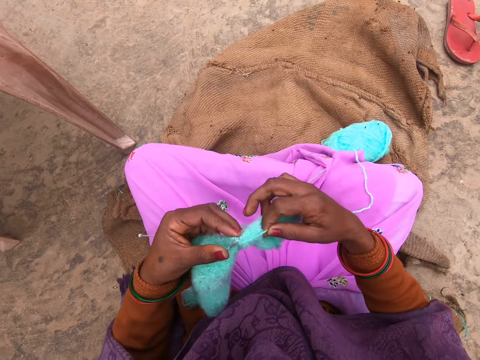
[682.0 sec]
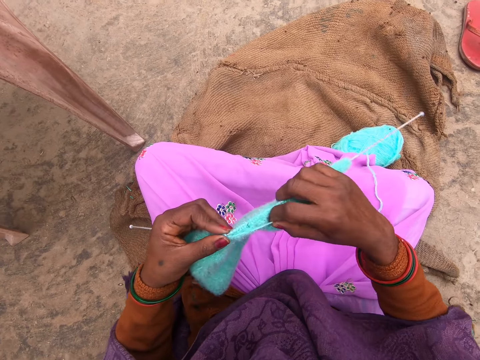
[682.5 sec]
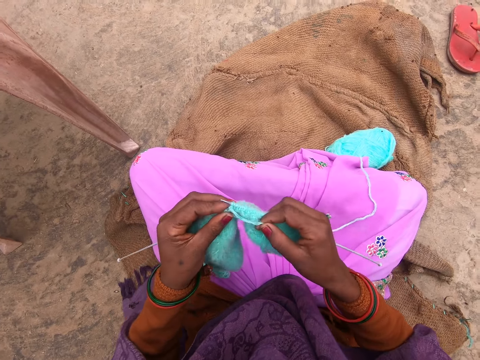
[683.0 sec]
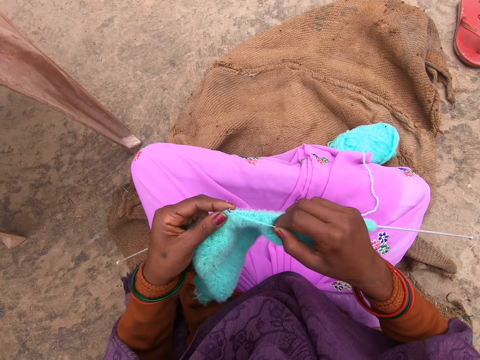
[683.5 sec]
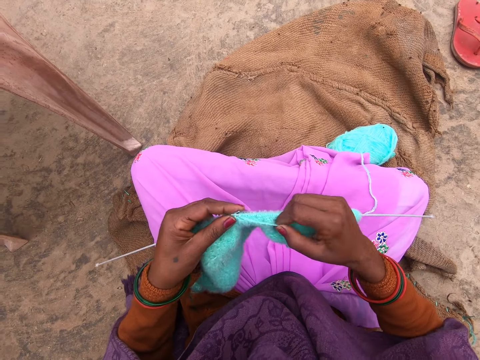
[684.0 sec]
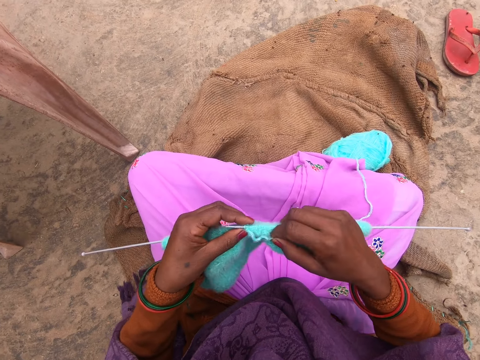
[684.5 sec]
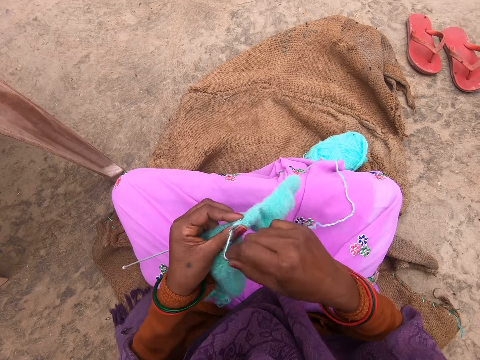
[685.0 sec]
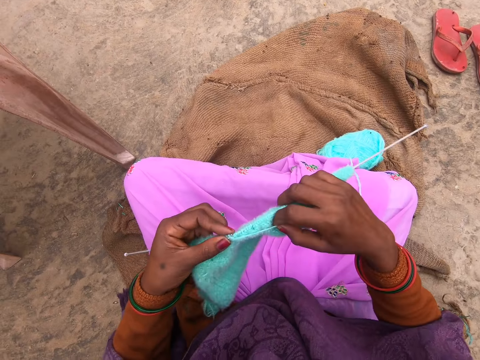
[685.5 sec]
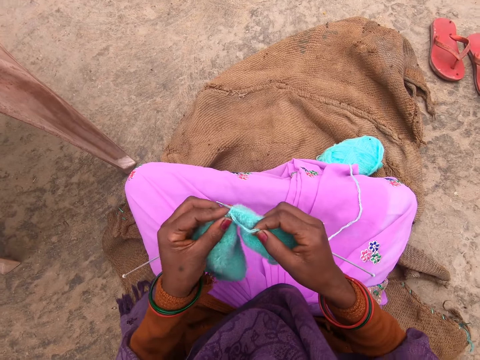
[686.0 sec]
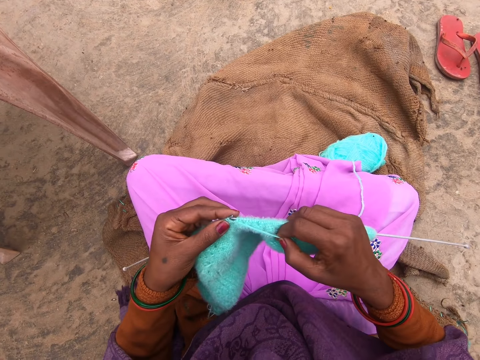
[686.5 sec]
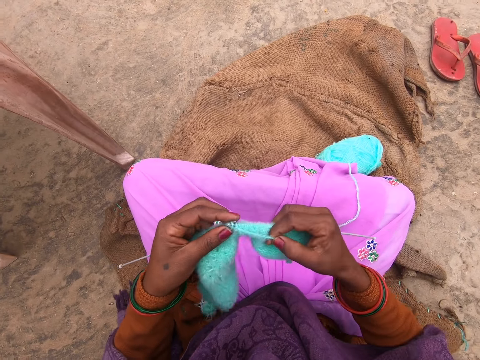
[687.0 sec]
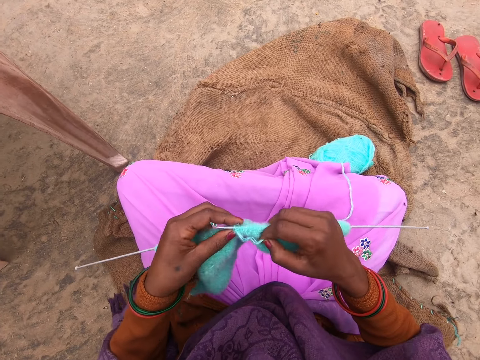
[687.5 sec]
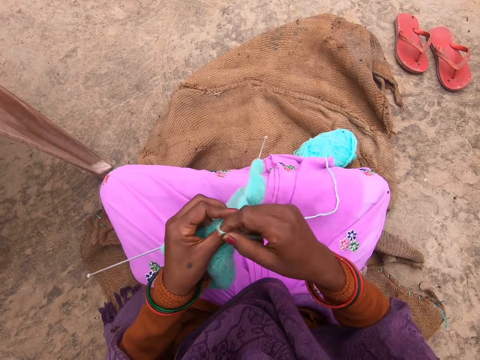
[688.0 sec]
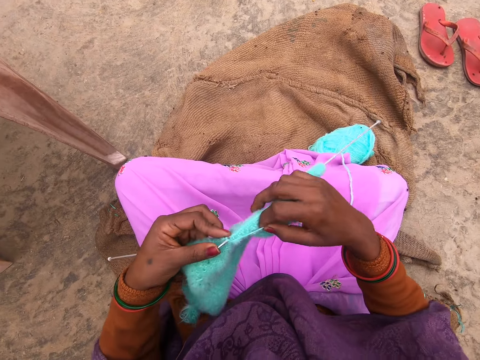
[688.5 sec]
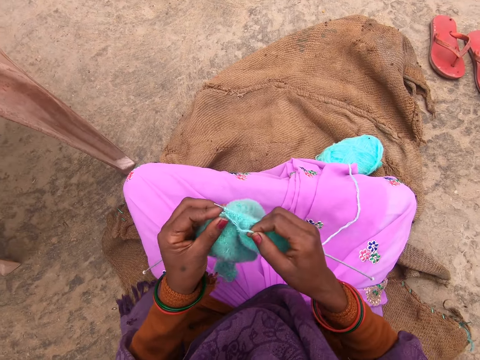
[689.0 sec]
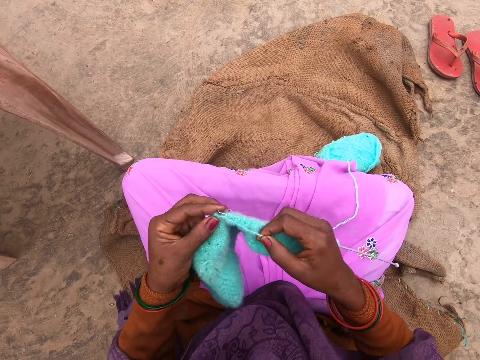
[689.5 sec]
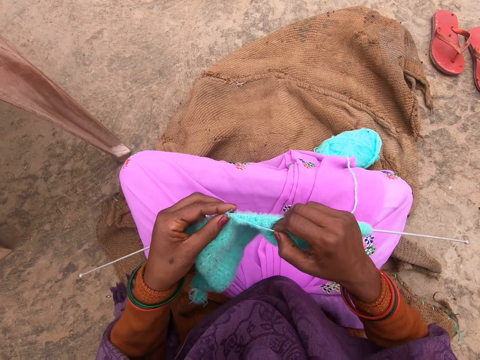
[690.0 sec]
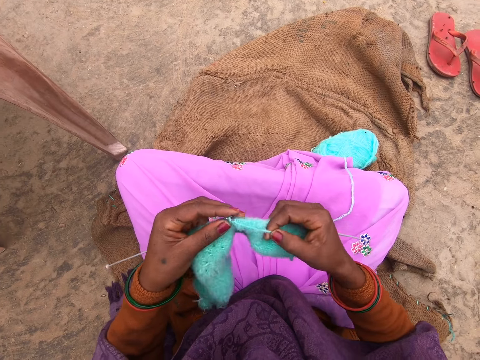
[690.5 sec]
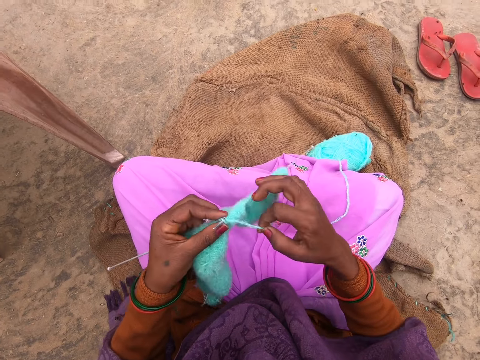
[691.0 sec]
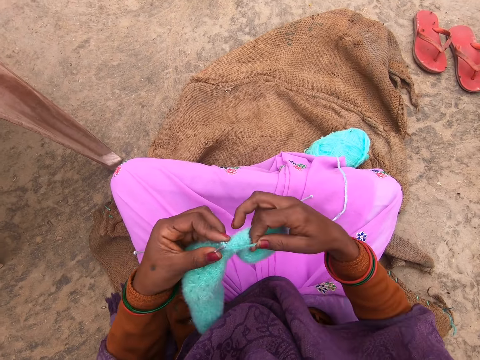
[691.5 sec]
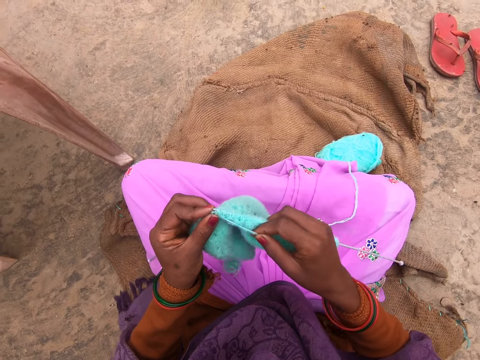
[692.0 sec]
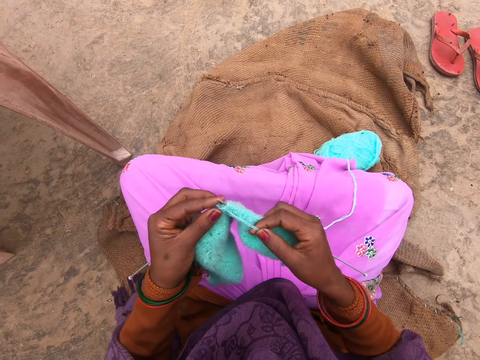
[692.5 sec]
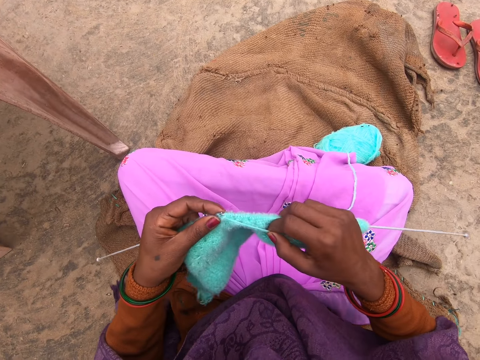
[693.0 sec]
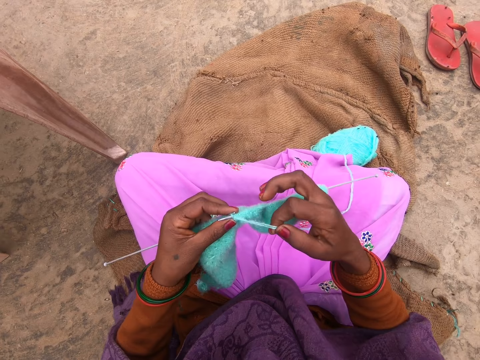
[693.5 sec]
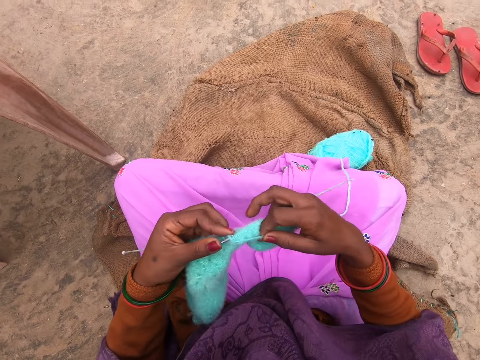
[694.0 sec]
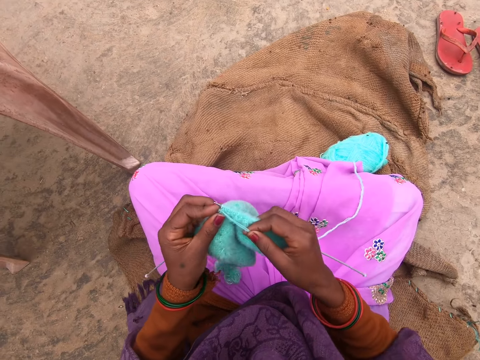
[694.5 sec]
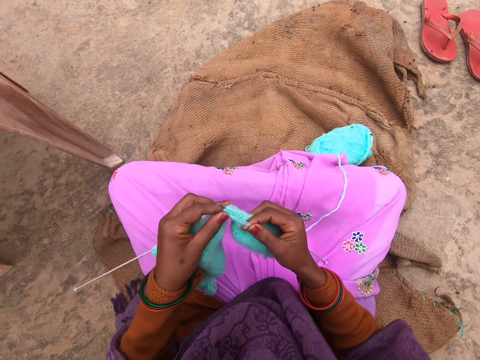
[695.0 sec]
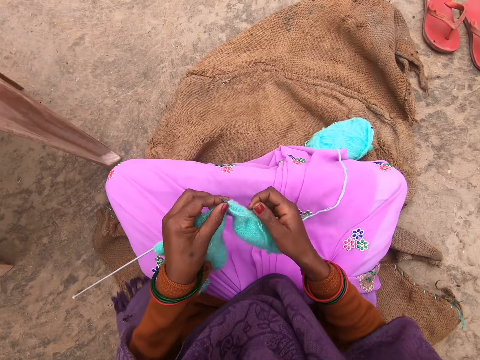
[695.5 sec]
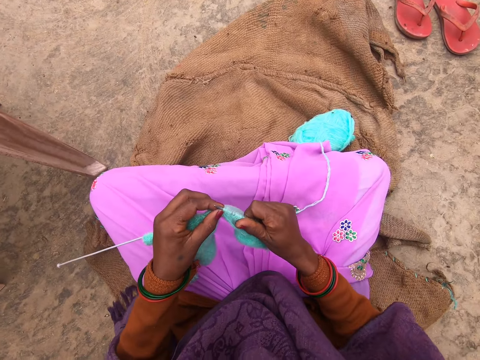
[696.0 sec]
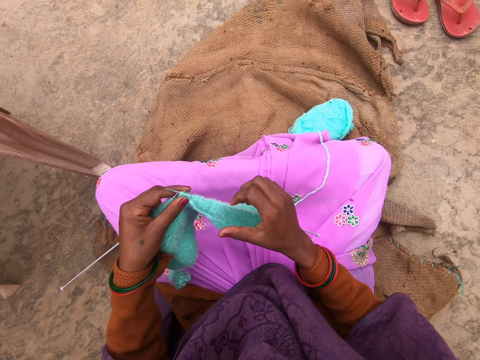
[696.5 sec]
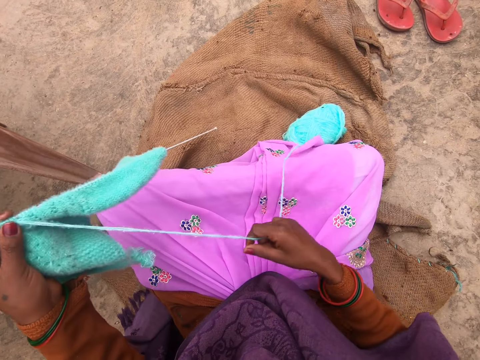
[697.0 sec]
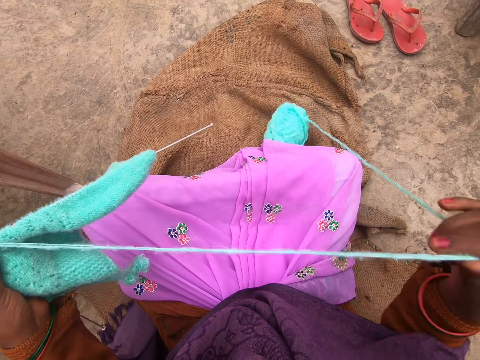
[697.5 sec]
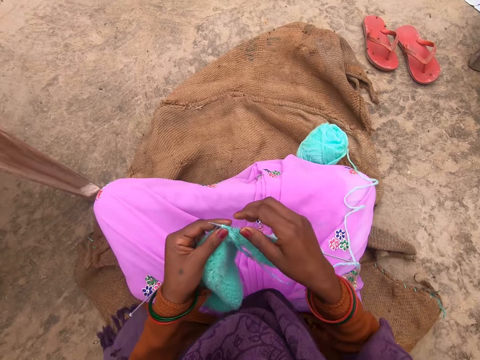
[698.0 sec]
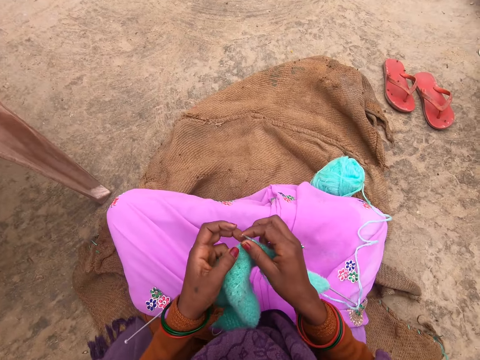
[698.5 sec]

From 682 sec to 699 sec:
The camera wearer rolls the yarn or thread around a knitting needle. They knit the fabric with the knitting needles. They roll the yarn around a knitting needle. They knit the fabric with the knitting needles. They roll the yarn around a knitting needle. They knit the fabric with the knitting needles. They roll the yarn around a knitting needle. They knit the fabric with the knitting needles. They roll the yarn around a knitting needle. They knit the fabric with the knitting needles. They adjust the fabric. They pull the yarn. They straighten the thread.

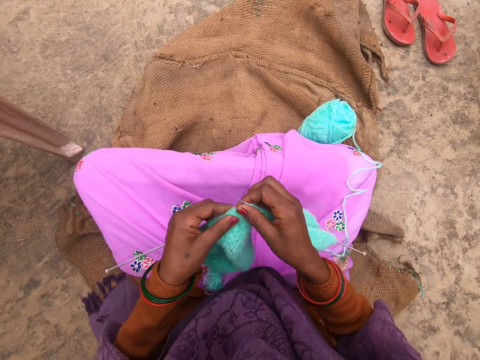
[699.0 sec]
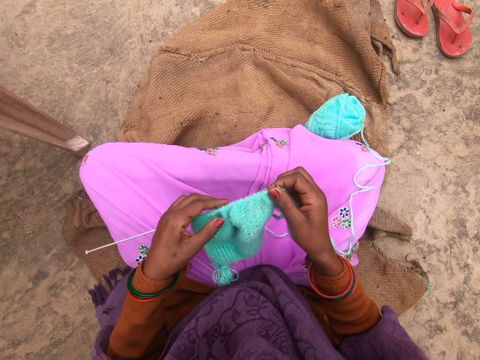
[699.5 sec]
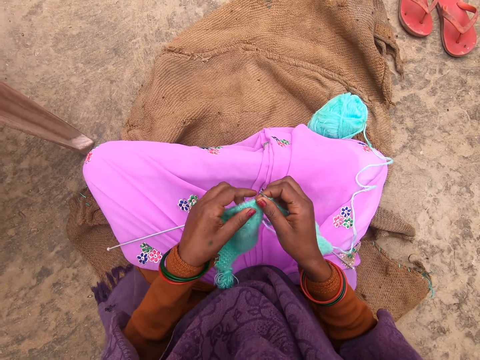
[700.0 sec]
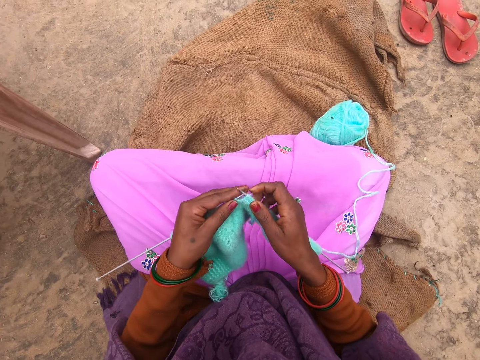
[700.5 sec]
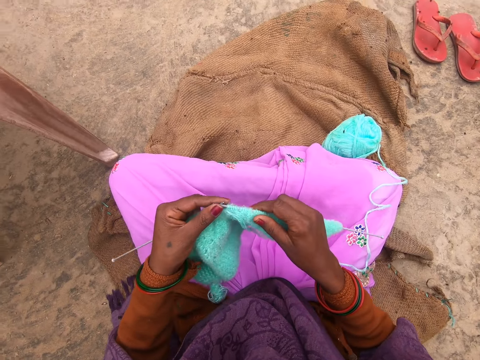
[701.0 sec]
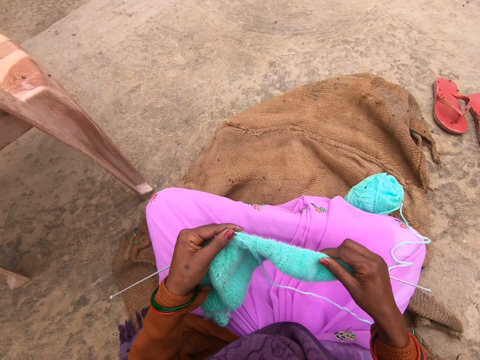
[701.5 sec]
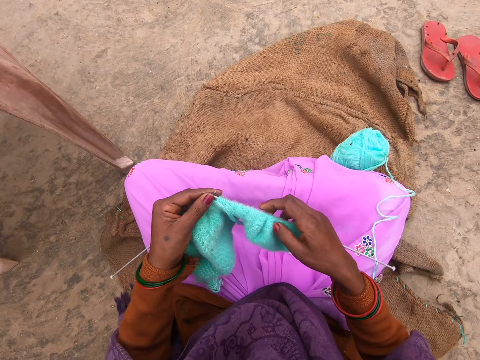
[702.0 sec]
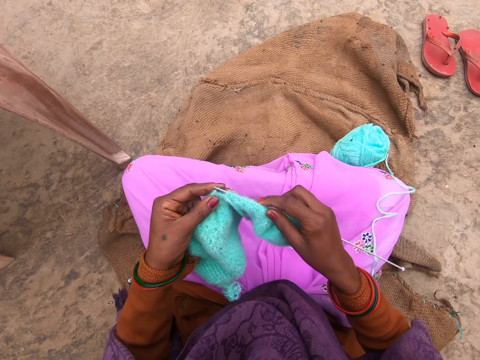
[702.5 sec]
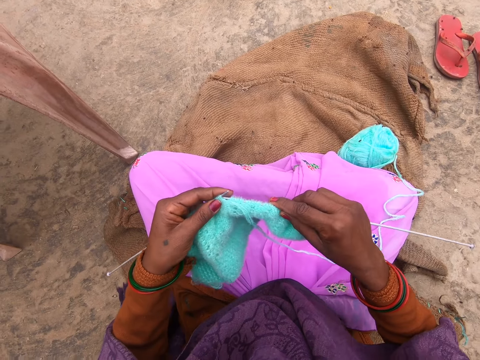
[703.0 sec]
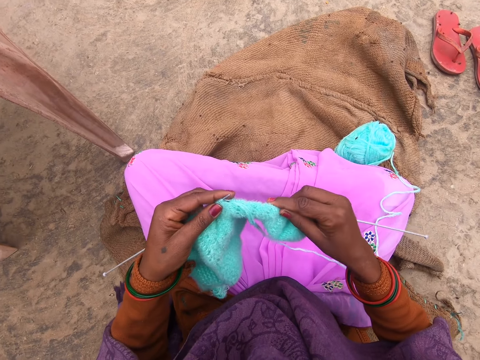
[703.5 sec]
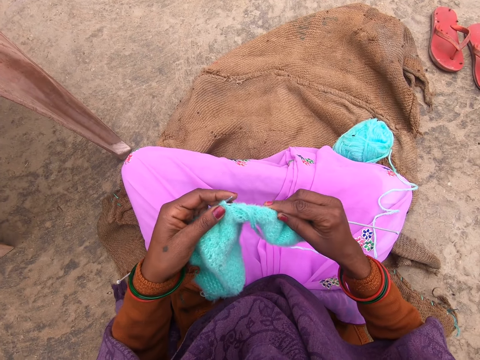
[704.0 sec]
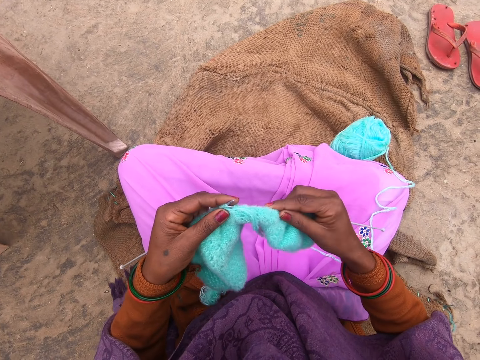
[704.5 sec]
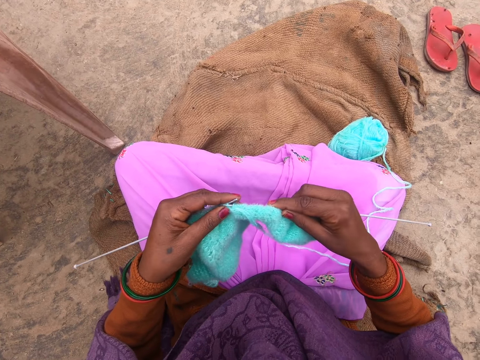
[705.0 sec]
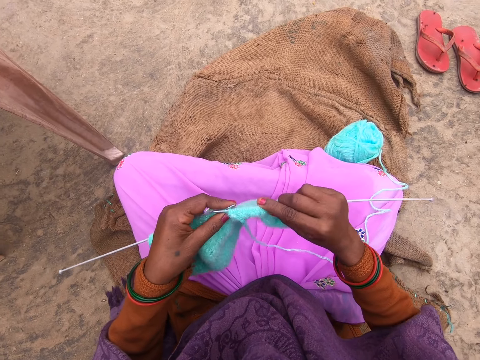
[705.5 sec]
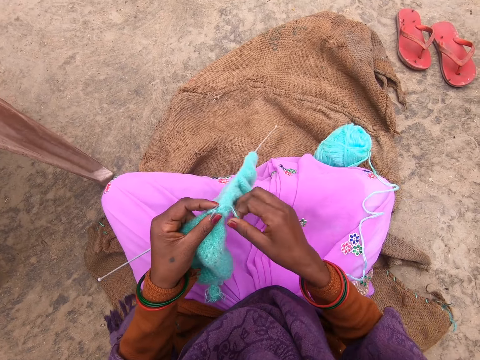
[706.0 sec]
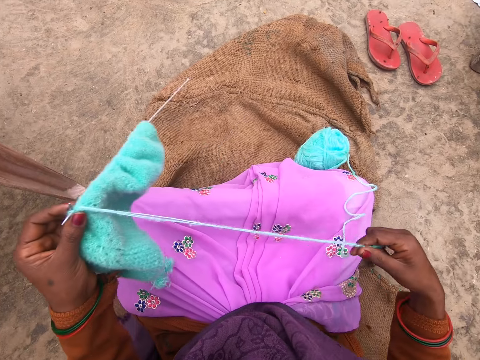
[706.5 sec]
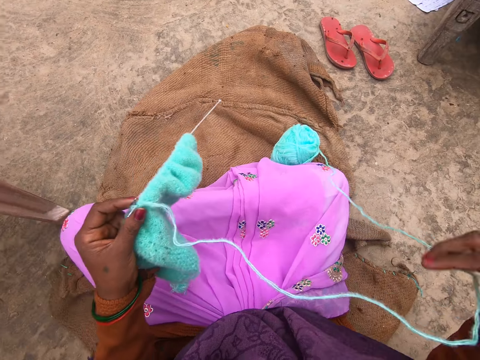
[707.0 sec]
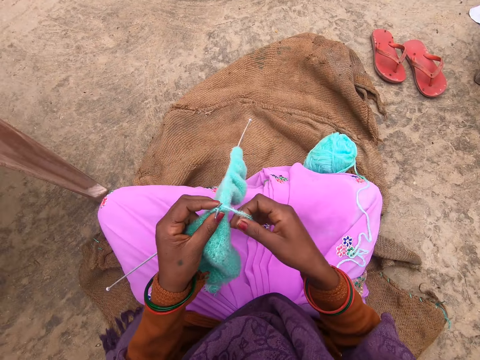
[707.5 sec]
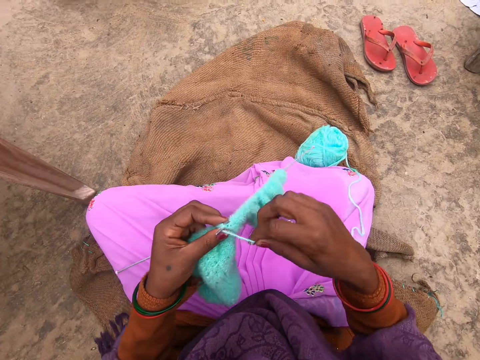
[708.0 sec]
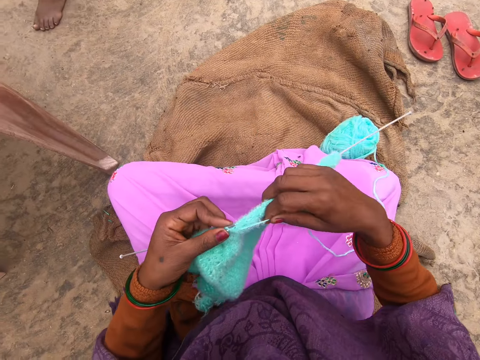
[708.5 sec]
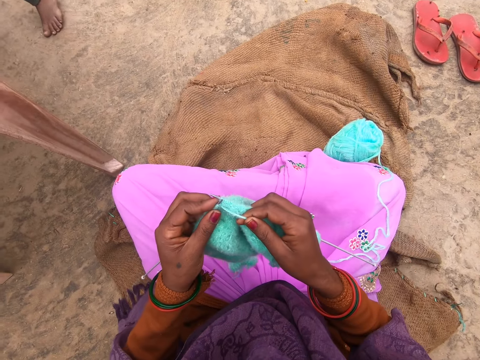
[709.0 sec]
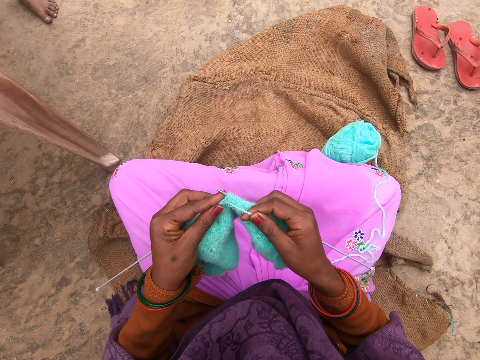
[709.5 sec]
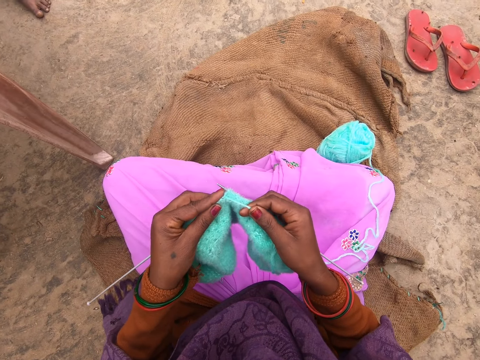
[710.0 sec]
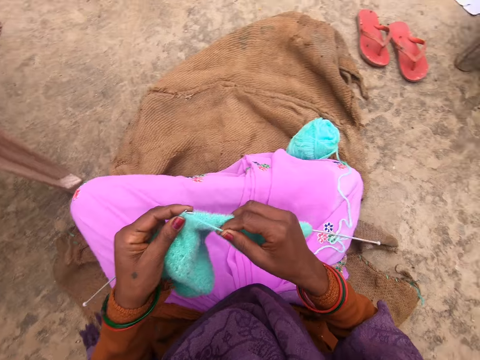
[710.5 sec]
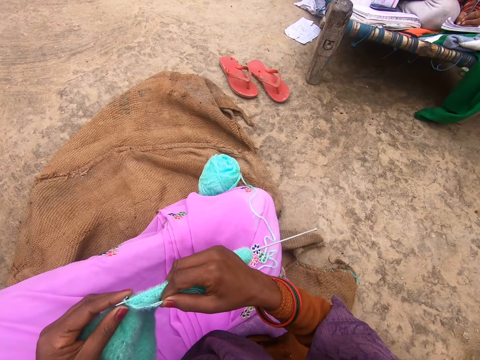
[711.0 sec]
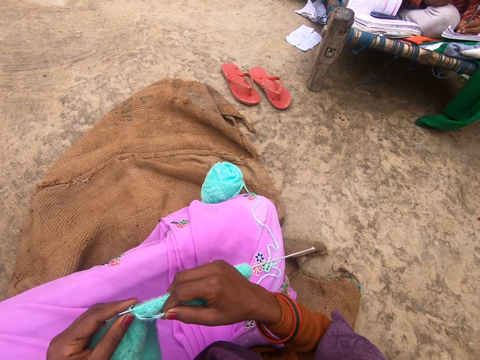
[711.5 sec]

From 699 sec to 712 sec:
The camera wearer adjusts the fabric. They knit the fabric with the knitting needles. They pull the yarn or thread. They straighten the thread. They knit the fabric with the knitting needles. They roll the yarn around a knitting needle. Someone walks near the camera wearer.
